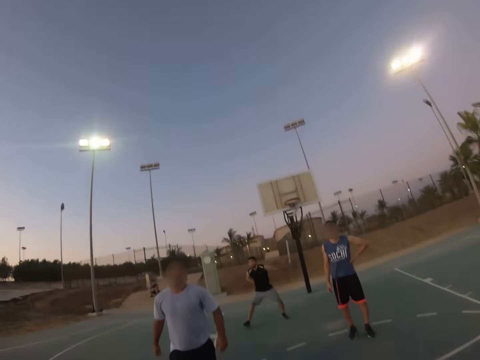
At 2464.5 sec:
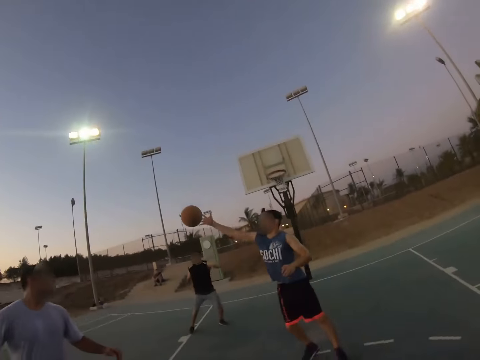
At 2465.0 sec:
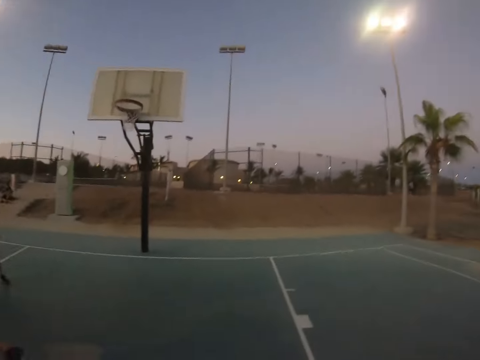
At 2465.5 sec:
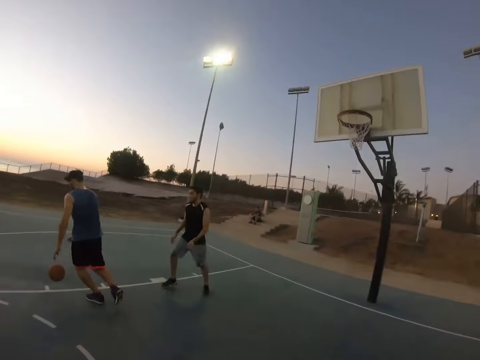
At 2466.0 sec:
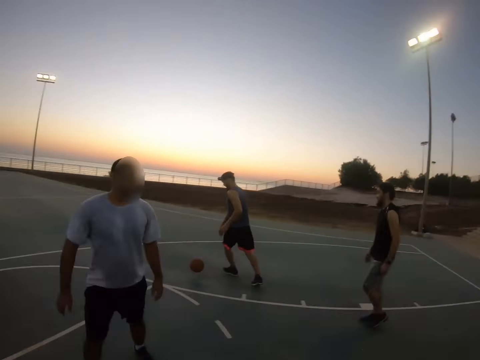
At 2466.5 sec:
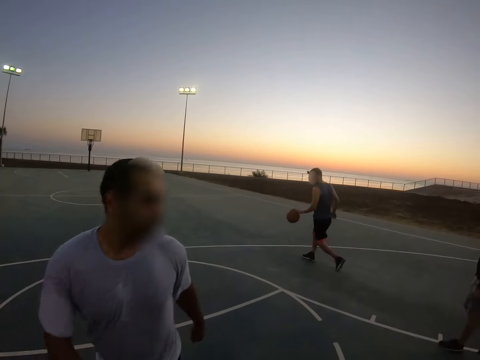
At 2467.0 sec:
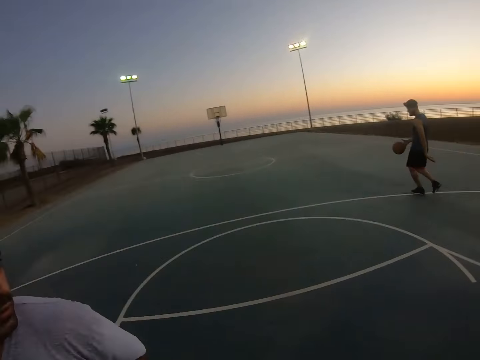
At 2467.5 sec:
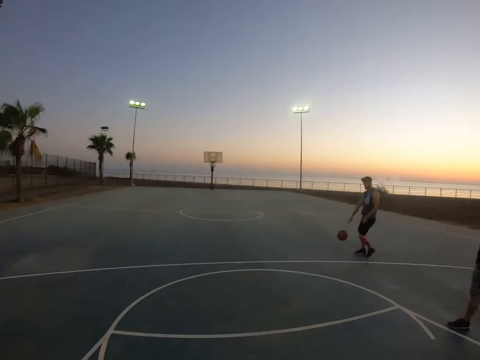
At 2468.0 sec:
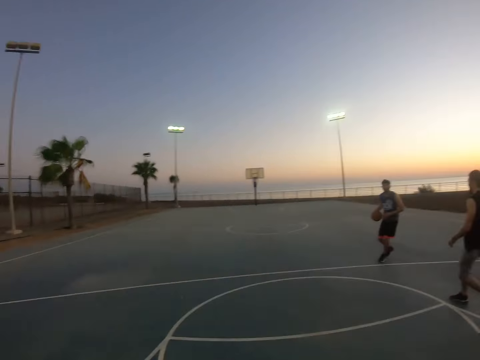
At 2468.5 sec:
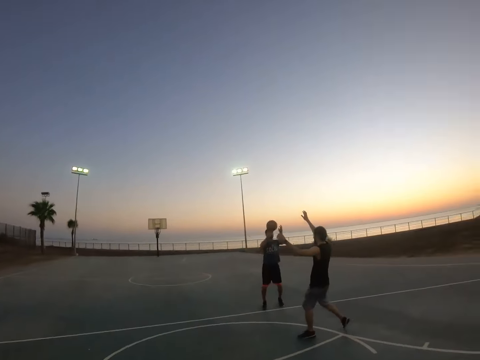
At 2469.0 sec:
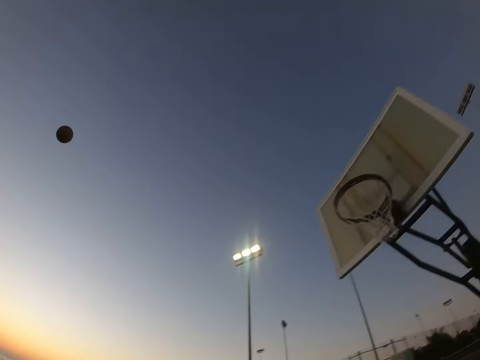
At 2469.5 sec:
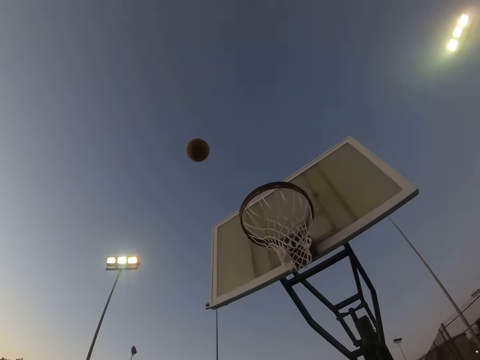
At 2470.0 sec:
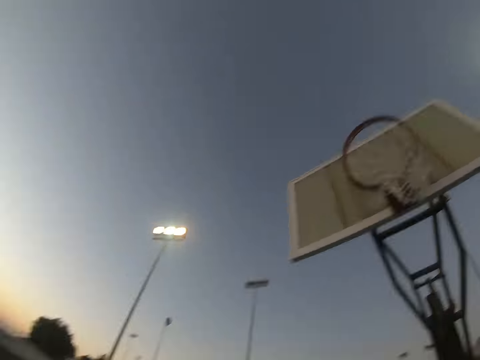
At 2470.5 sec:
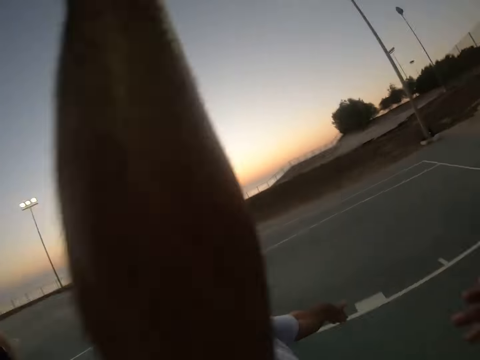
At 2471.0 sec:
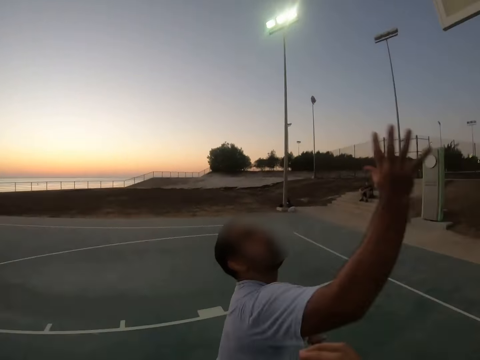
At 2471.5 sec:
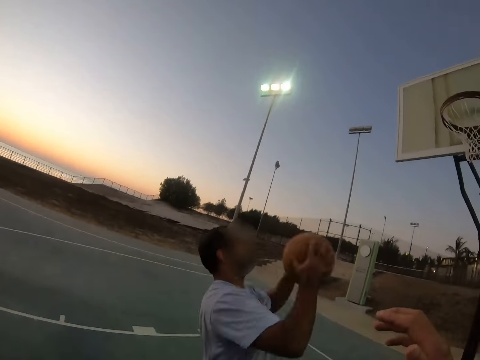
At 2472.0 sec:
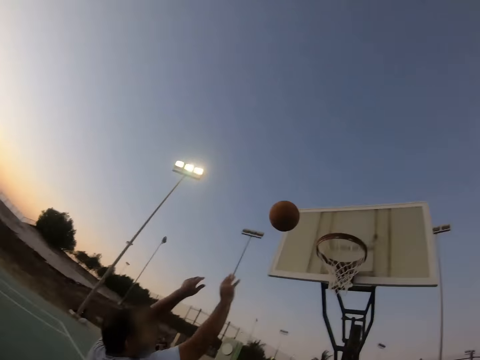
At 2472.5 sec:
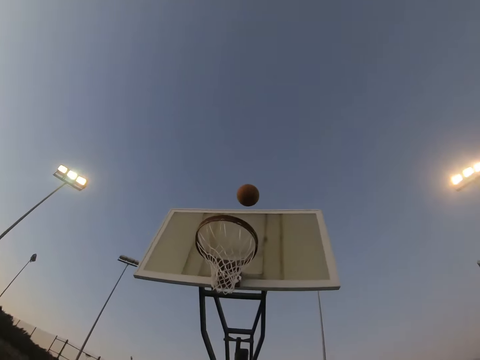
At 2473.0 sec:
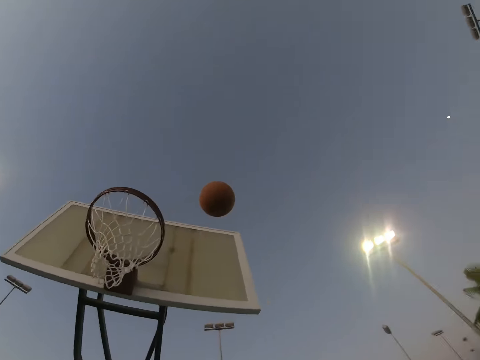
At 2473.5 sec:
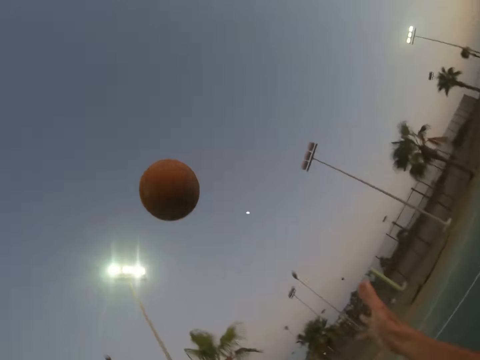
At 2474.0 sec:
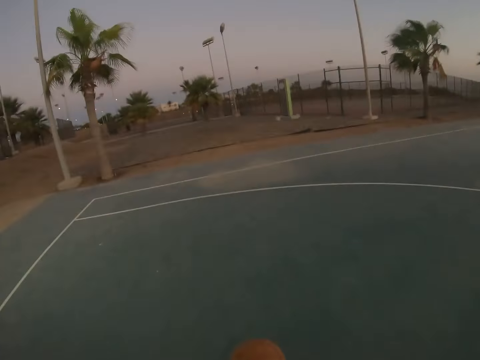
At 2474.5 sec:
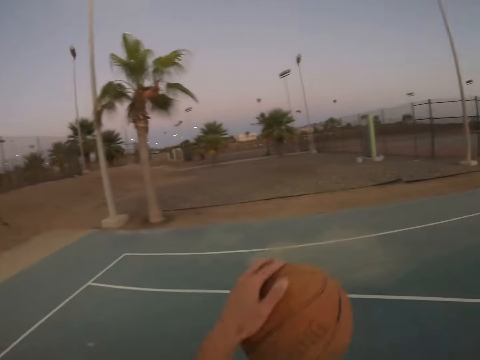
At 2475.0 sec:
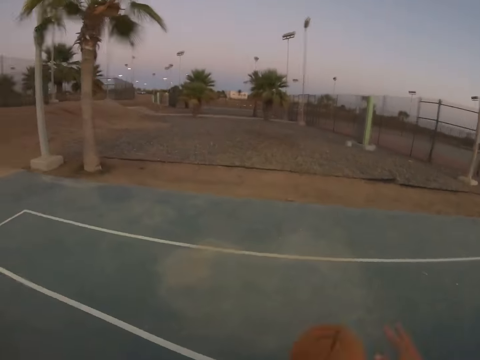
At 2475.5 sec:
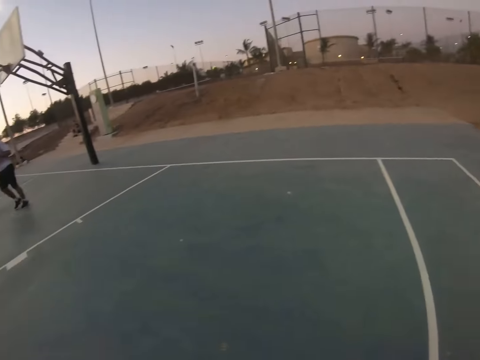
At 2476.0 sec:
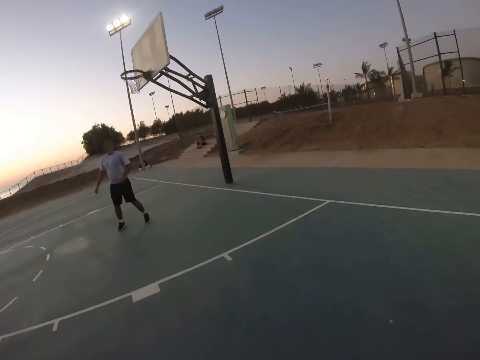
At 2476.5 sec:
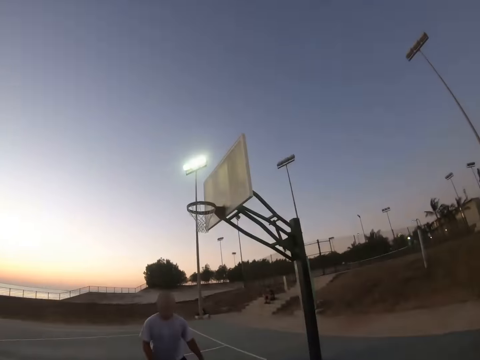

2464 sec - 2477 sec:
A man throws the ball to the camera wearer. The camera wearer throws the ball. Another man bounces the ball and throws the ball to the field goal. The first man catches the ball and throws the ball to the field goal. The camera wearer catches the ball.

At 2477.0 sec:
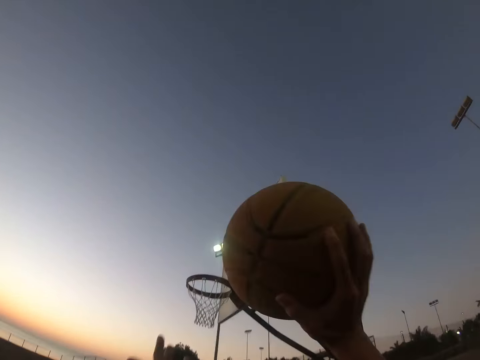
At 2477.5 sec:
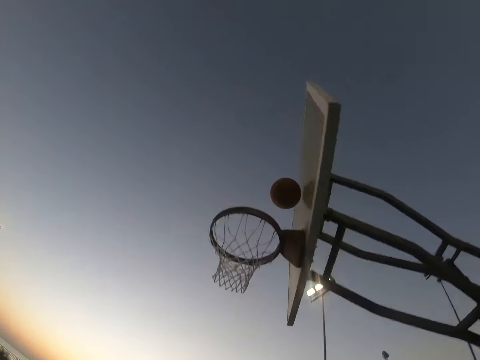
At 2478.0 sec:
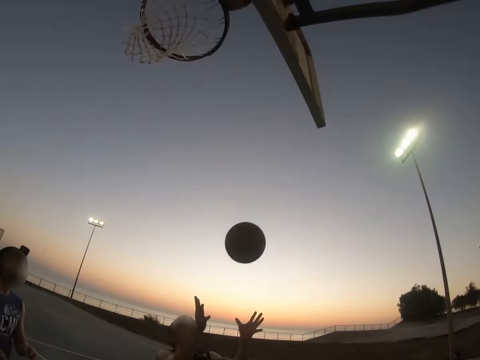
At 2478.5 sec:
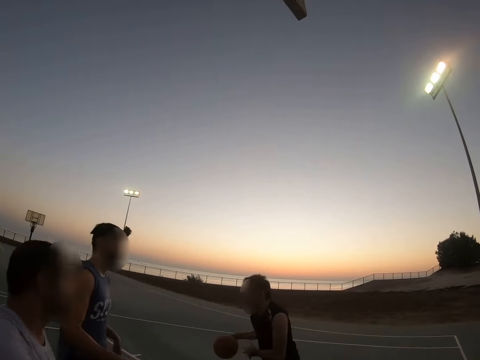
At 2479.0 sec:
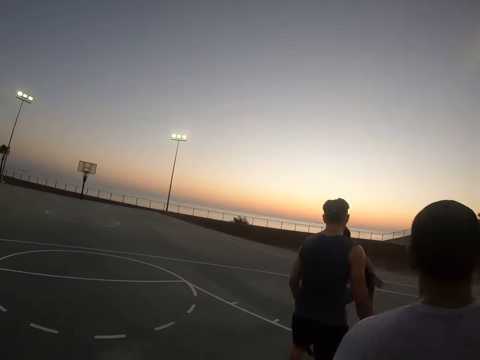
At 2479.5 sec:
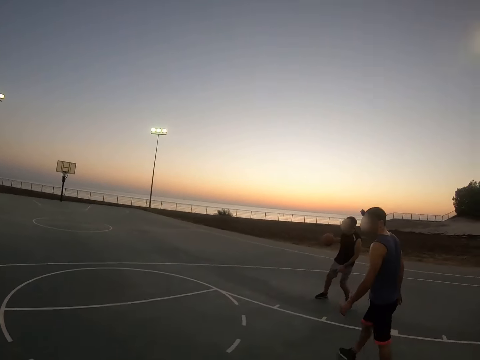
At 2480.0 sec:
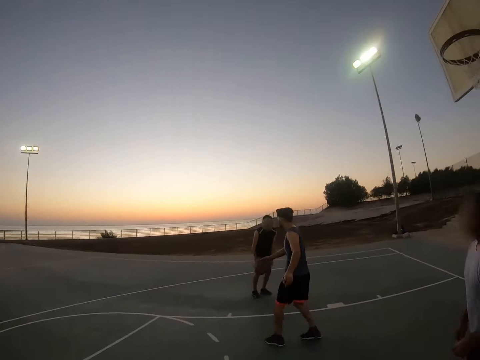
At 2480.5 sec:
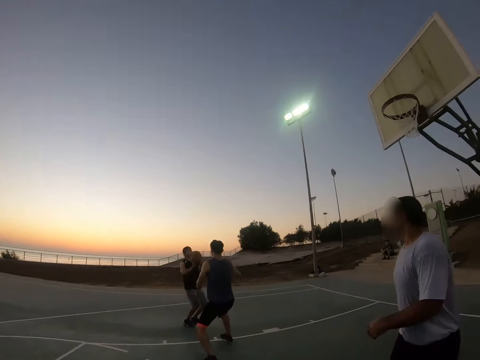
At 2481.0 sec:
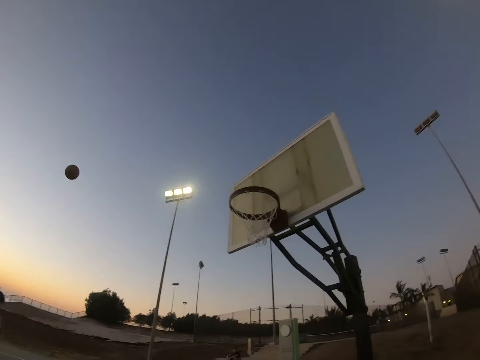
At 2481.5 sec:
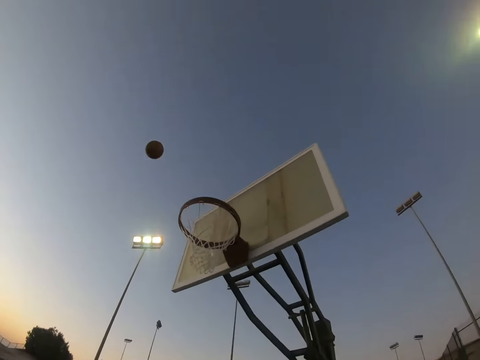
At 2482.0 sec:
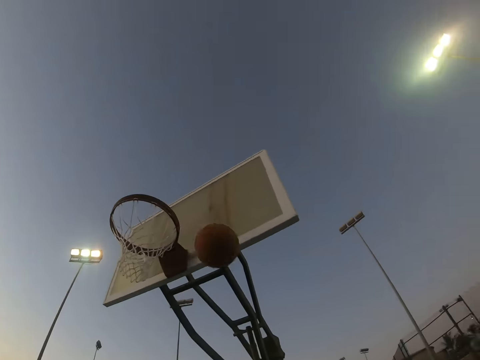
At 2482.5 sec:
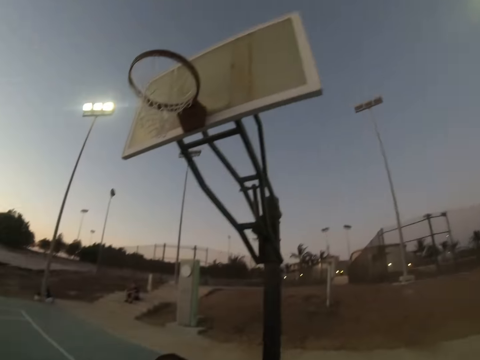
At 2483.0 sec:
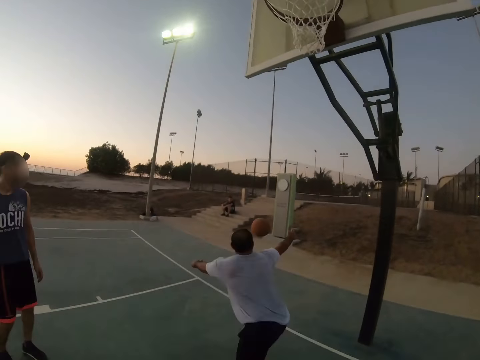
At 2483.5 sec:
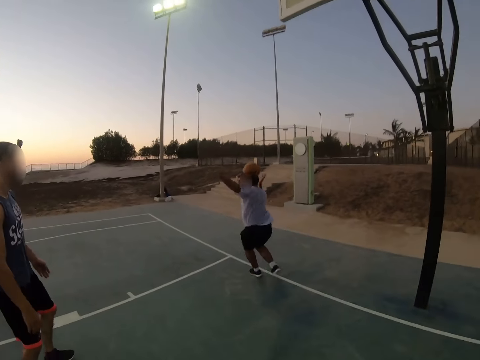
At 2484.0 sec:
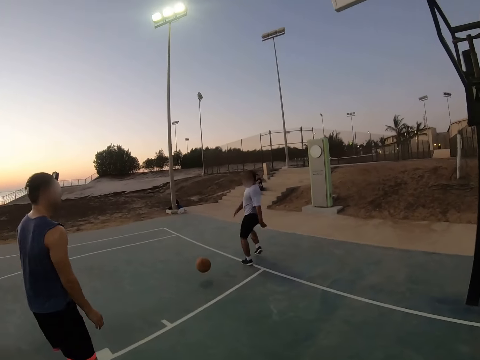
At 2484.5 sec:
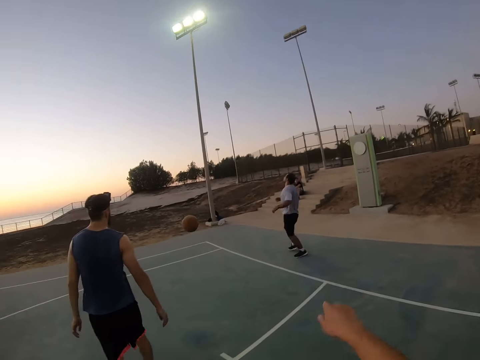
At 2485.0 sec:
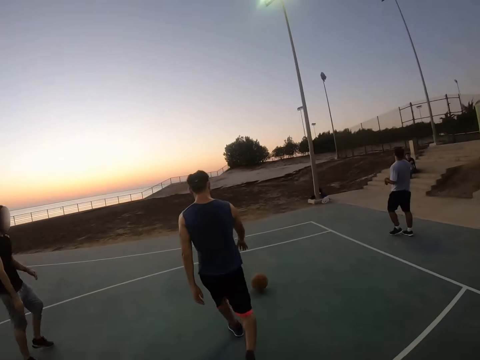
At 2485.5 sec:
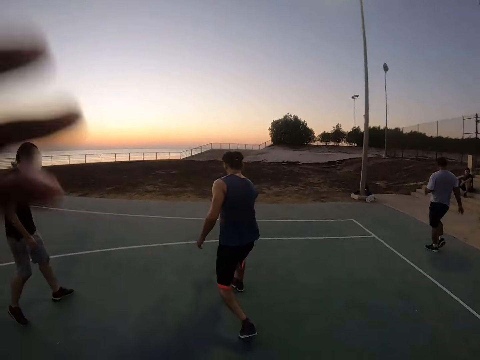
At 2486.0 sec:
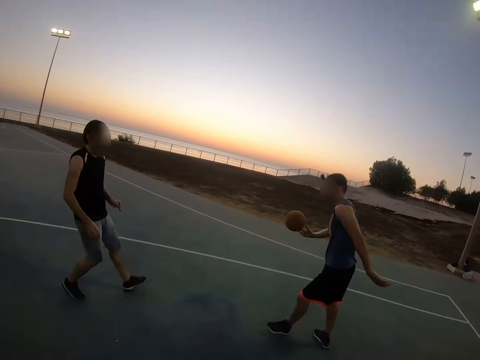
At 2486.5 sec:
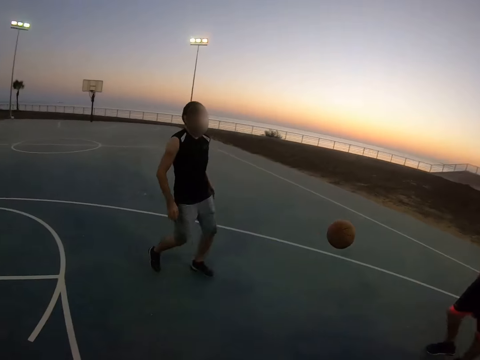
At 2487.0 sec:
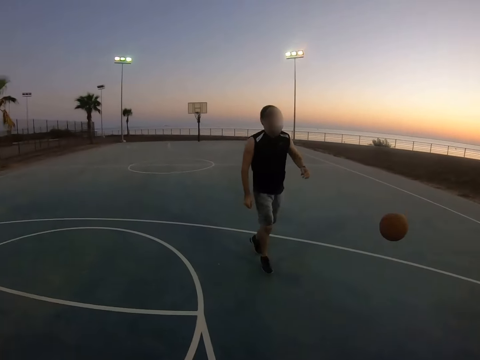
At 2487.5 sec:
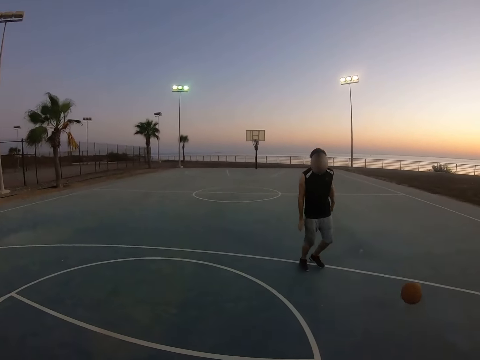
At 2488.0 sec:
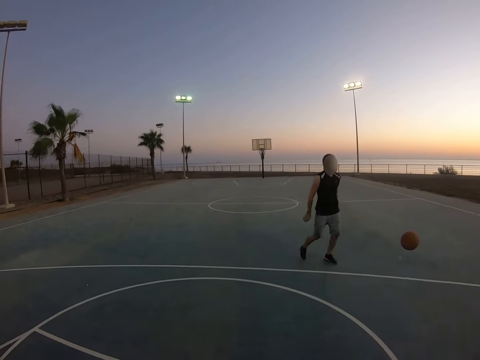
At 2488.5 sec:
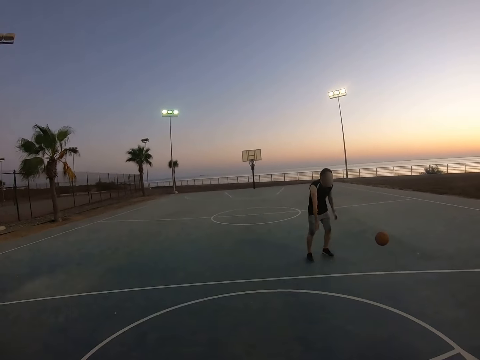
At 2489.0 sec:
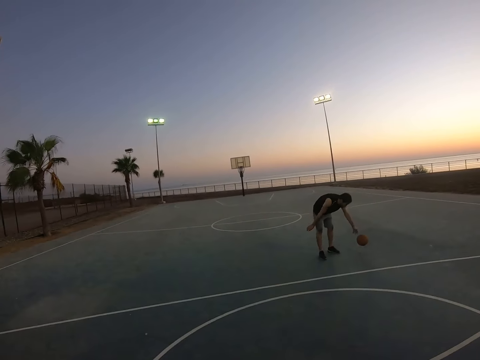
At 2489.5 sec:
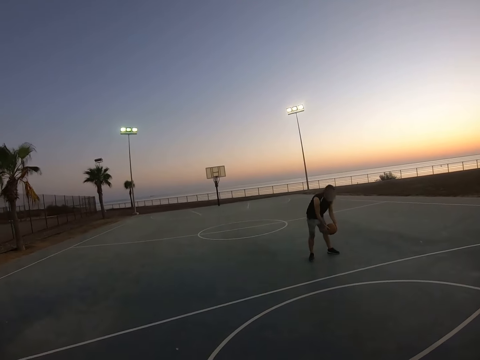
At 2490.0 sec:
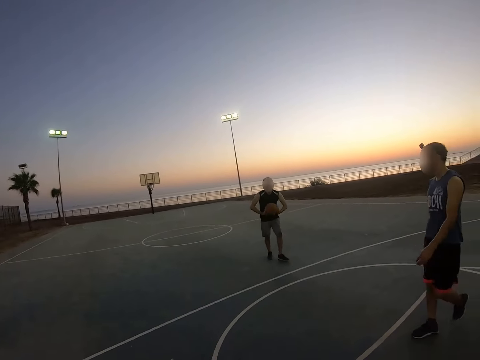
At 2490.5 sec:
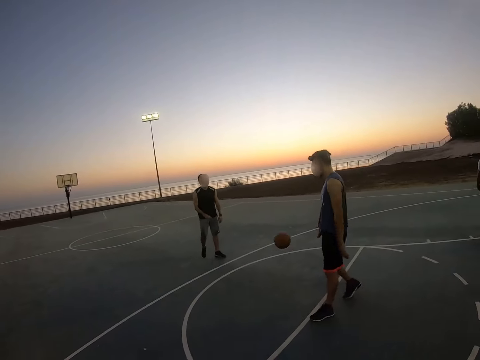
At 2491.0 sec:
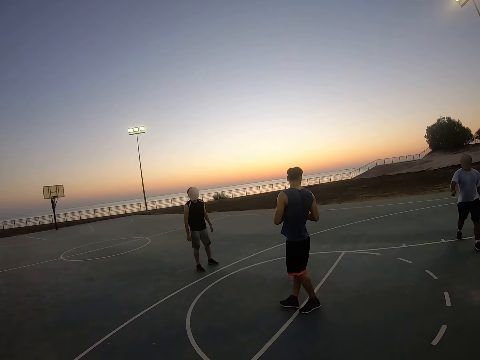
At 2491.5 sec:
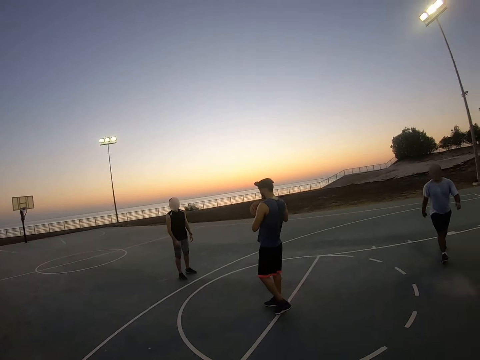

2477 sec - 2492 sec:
The camera wearer throws the ball to the field goal. A man catches the ball, bounces the ball and throws the ball to the field goal. Another man catches the ball. A third man catches the ball and throws the ball to the first man. The first man catches the ball and throws the ball to the third man.
